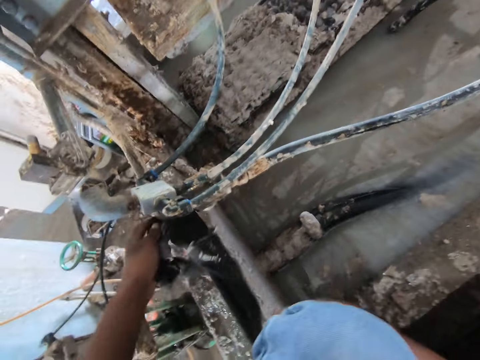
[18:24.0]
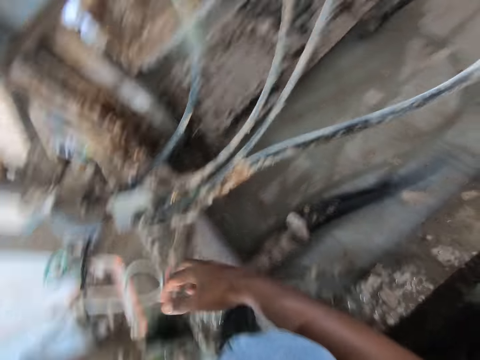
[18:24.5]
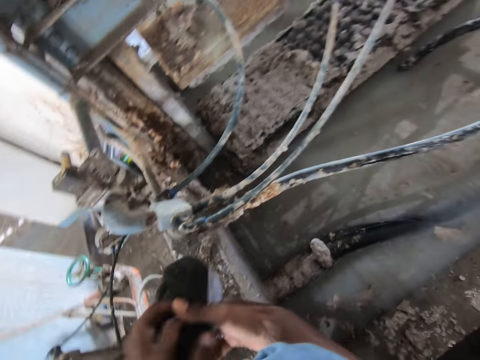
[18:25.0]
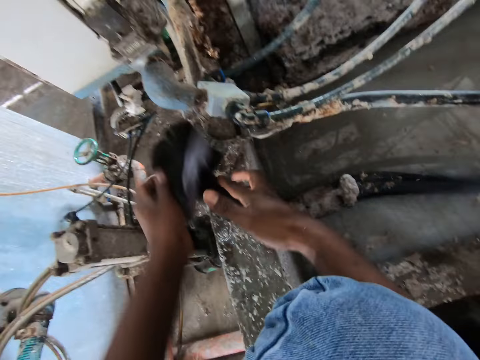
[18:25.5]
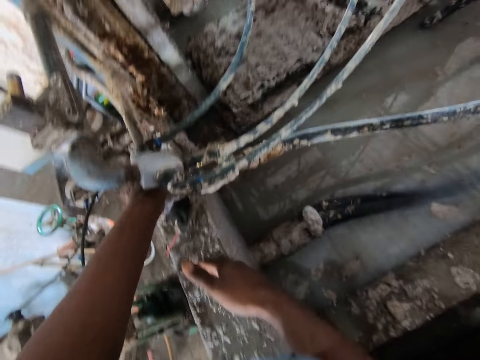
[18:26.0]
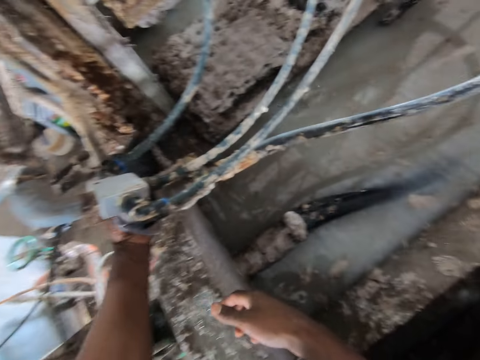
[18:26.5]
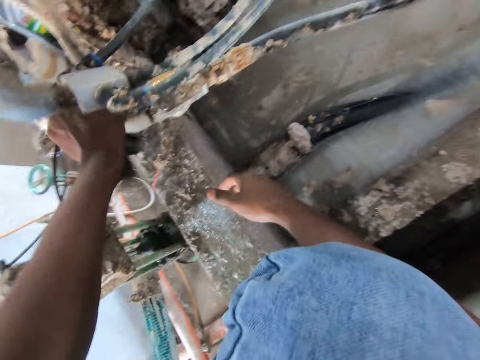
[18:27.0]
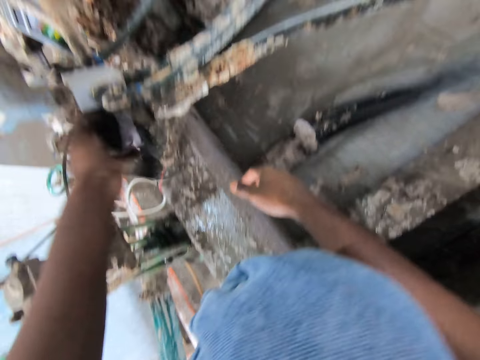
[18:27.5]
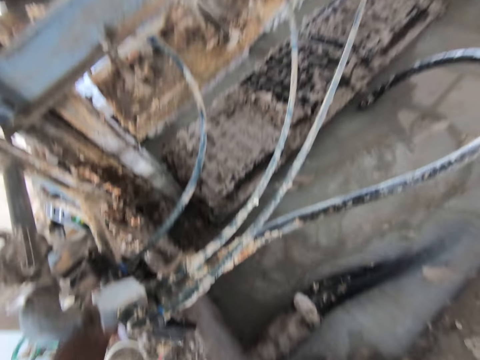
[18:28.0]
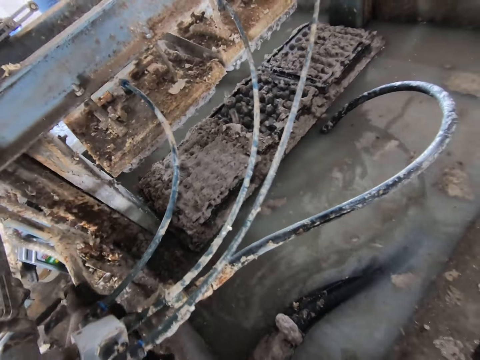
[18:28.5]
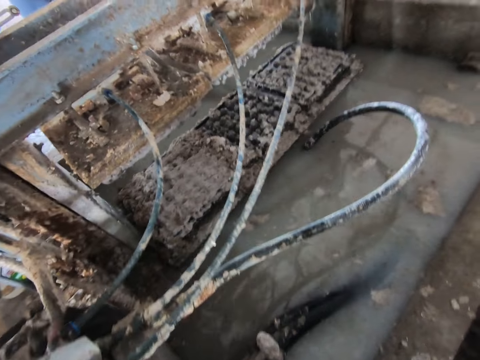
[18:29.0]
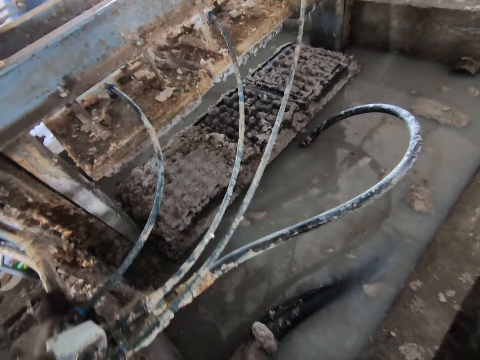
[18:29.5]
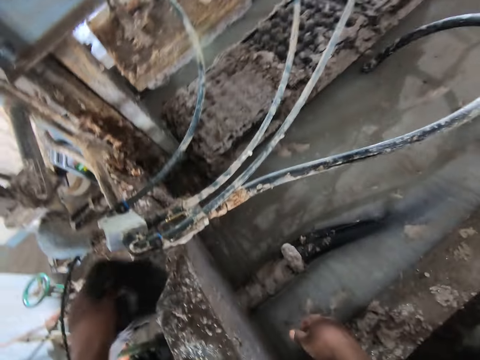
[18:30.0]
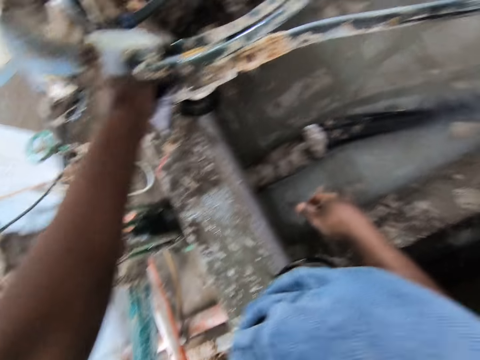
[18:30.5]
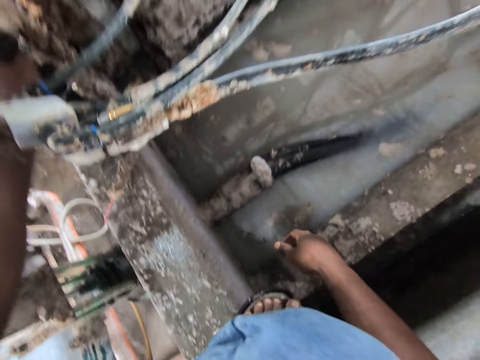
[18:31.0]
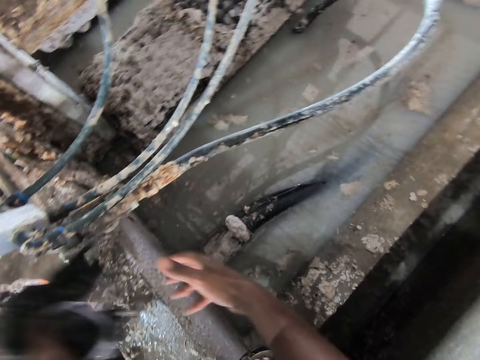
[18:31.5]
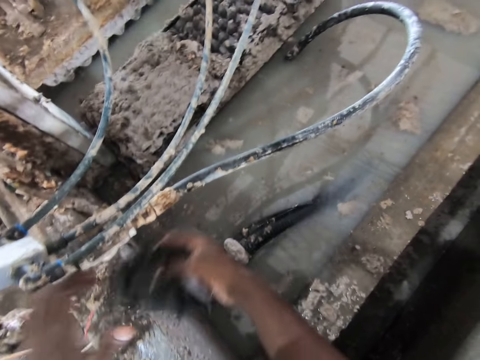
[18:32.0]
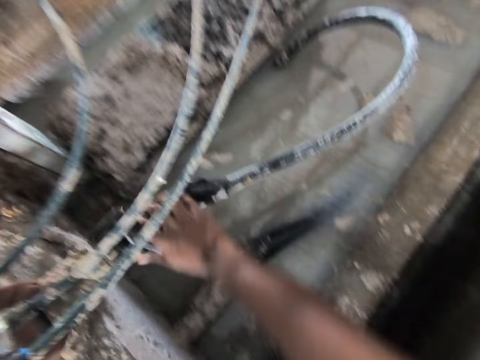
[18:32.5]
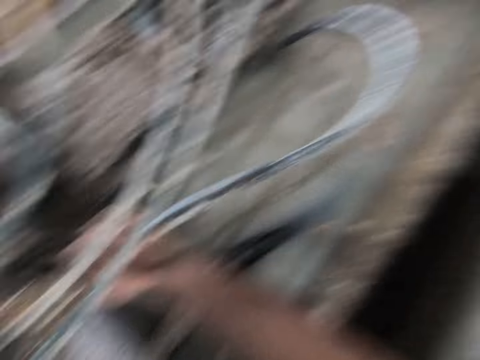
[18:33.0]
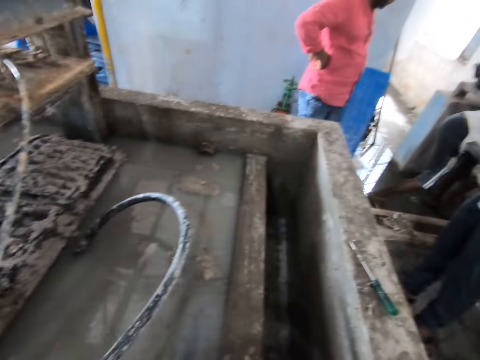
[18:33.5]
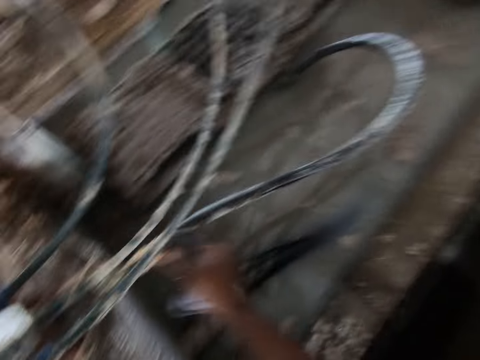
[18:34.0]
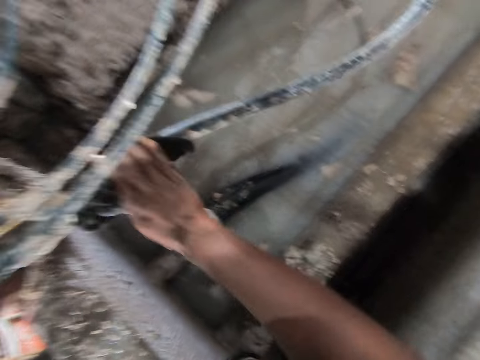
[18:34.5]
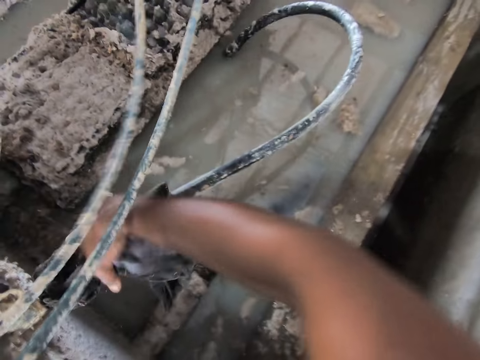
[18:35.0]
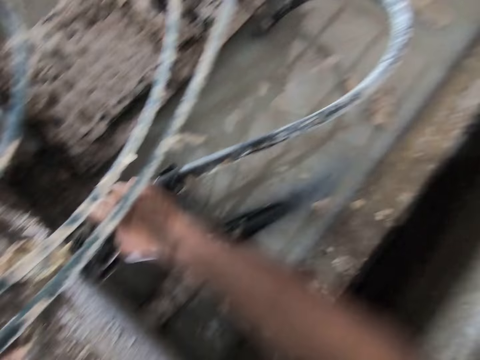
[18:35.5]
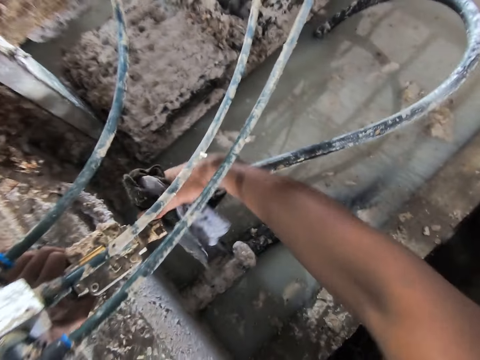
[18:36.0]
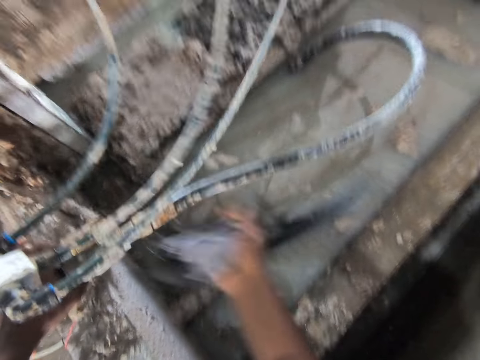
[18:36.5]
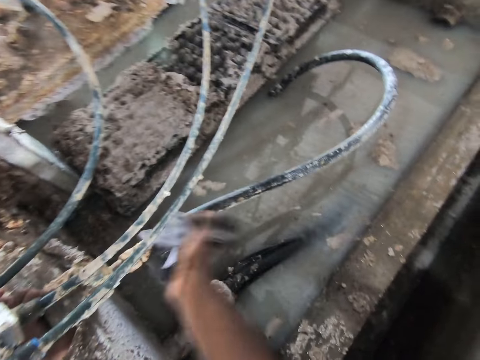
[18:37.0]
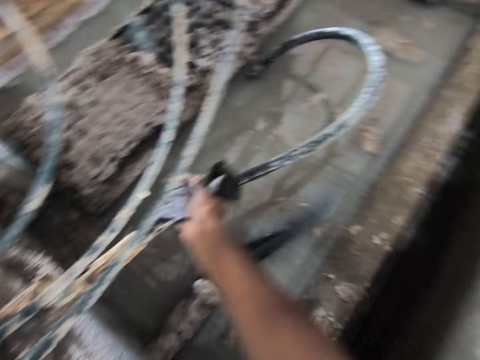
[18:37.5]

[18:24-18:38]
The camera wearer wipes the pipes with the cloth. They look around the room. They wipe the pipes with the cloth.

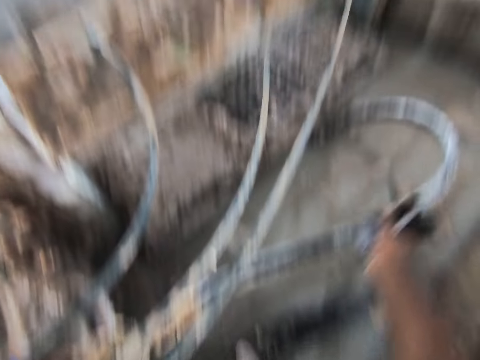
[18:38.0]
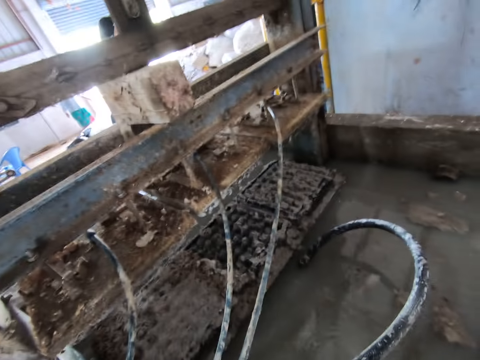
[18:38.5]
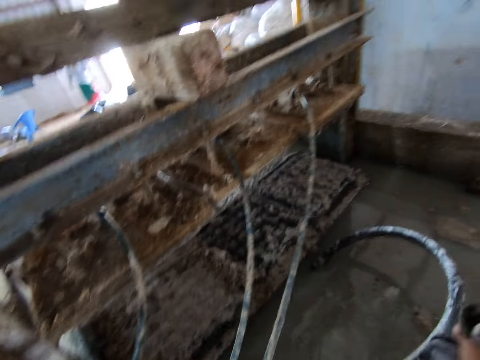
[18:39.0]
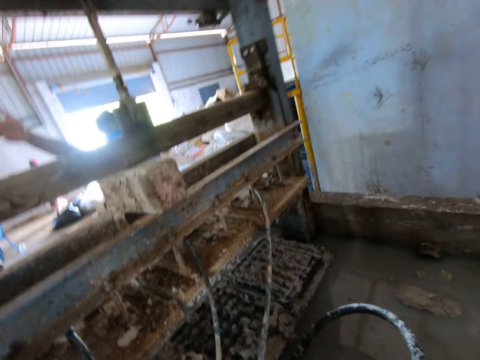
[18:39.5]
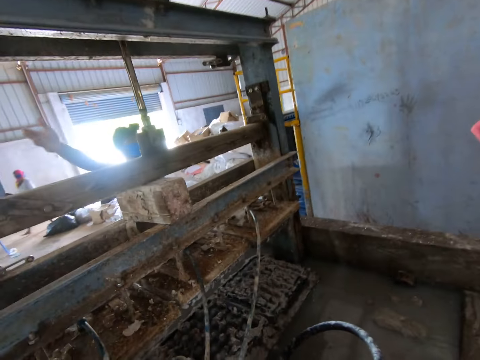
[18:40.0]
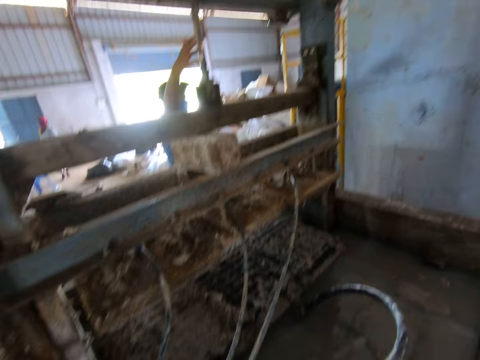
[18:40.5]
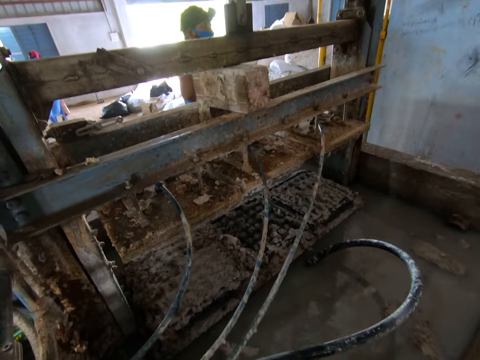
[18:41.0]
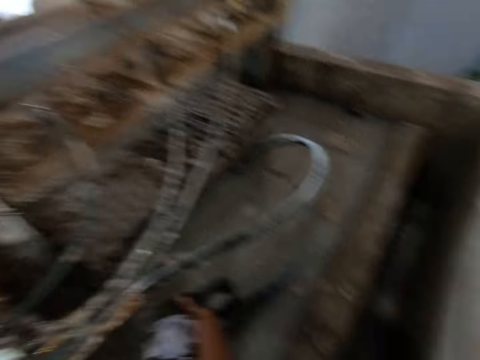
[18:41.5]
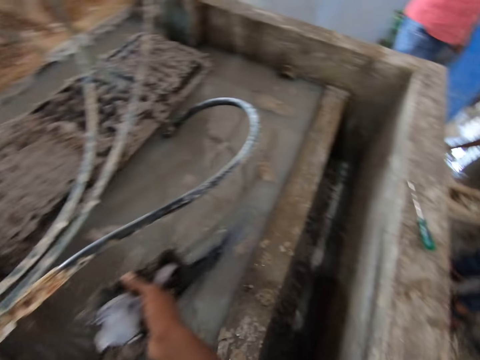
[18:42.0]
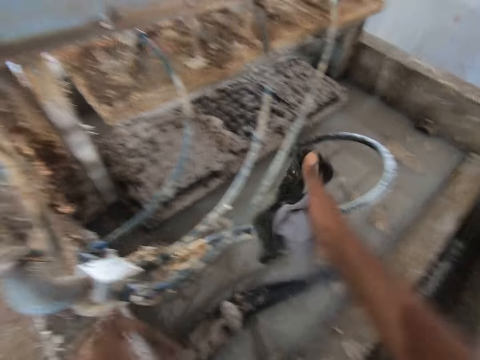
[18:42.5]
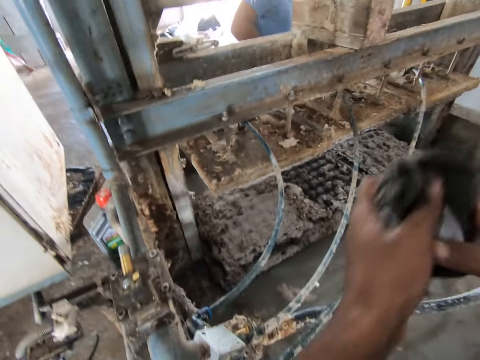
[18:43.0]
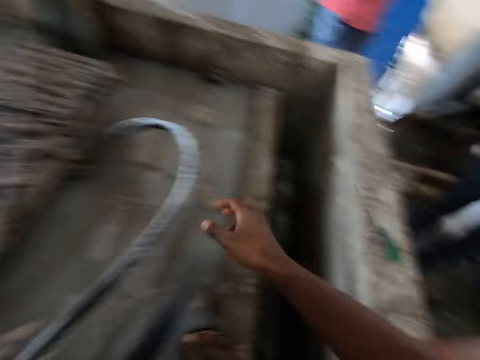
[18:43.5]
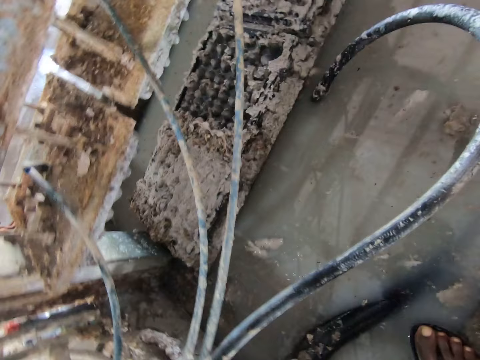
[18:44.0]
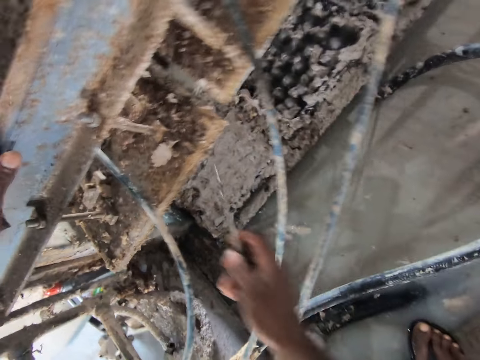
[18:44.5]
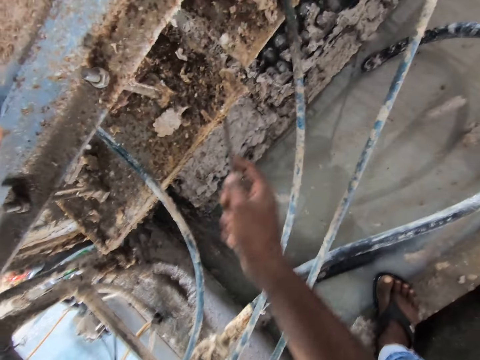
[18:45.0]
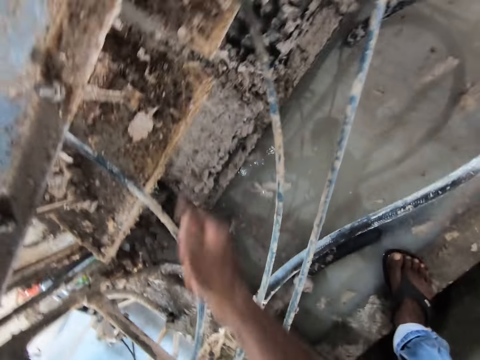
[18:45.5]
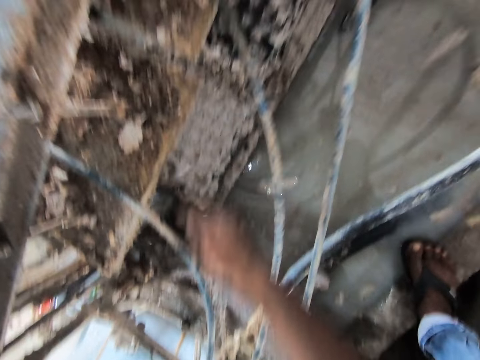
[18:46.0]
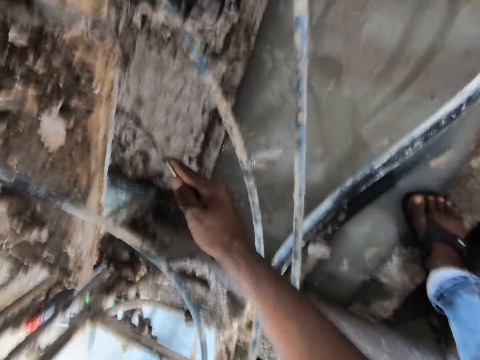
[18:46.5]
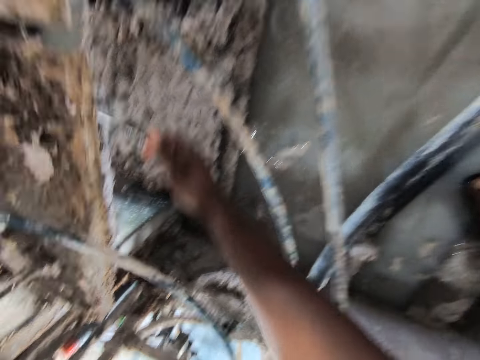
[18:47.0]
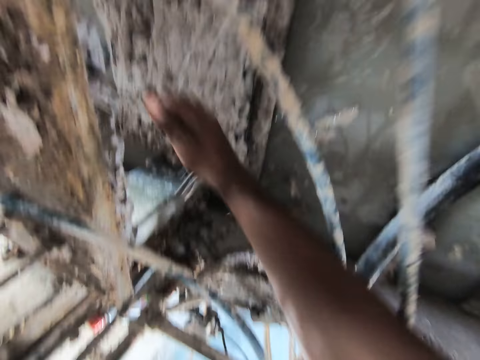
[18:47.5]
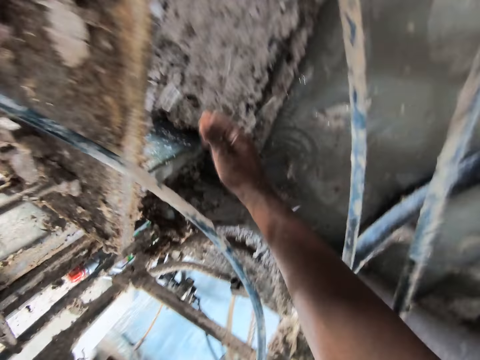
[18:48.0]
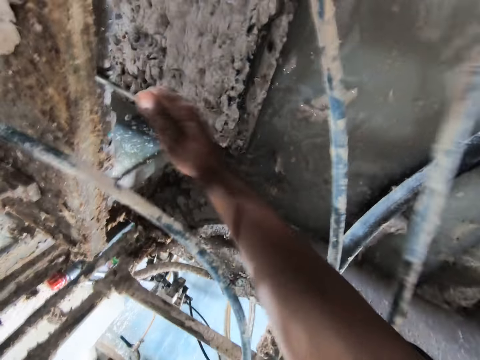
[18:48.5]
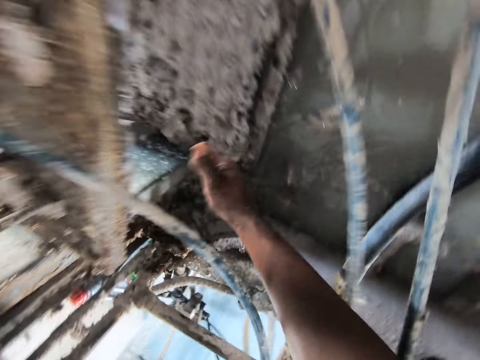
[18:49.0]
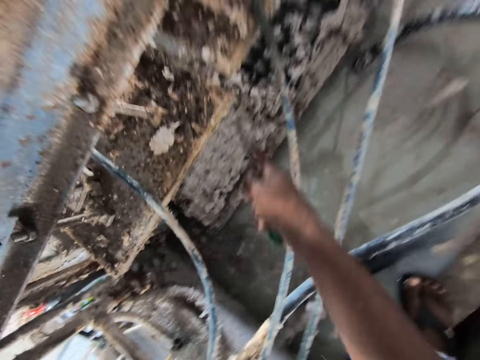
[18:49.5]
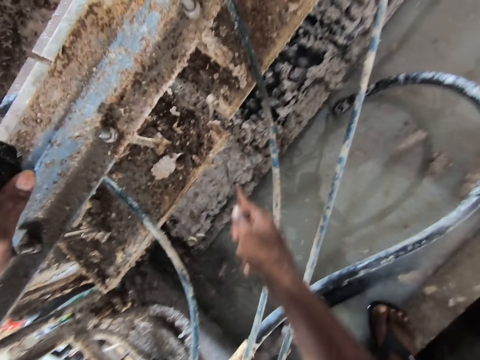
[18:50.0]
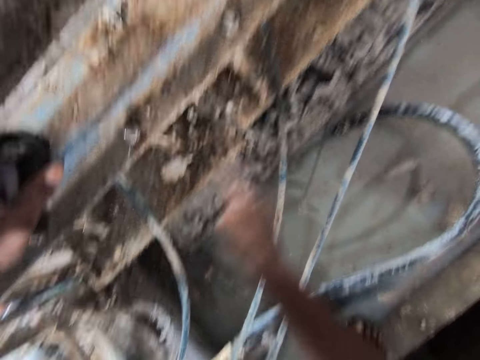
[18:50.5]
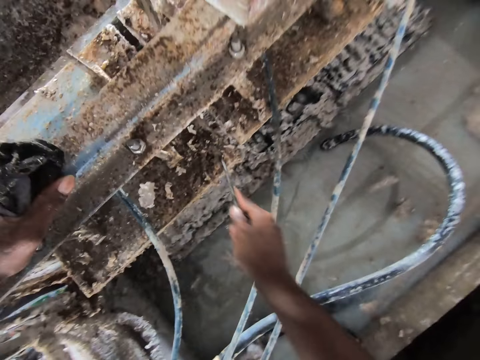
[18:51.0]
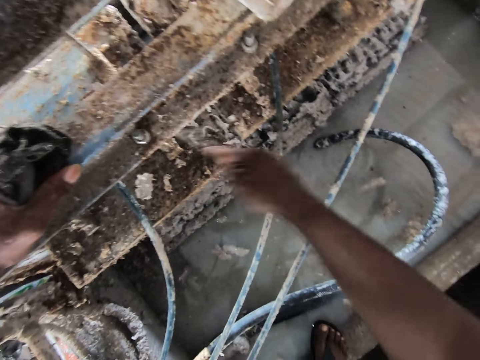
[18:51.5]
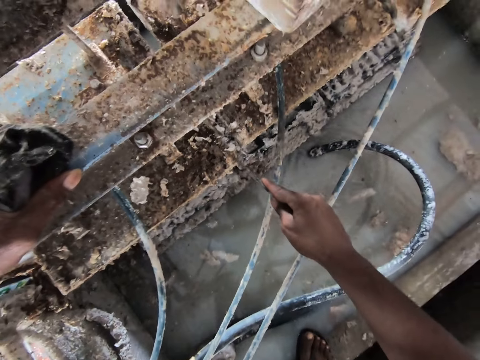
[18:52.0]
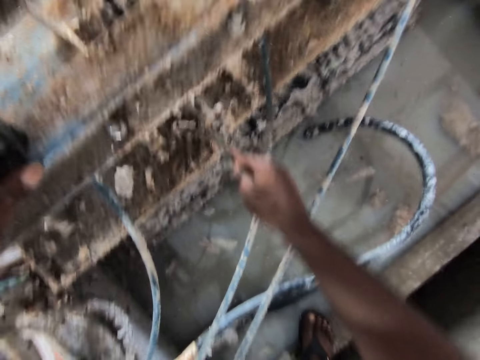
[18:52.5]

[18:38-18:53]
The camera wearer looks around the room. They pick up a metal rod. They scrub rust using the metal rod. They scrape the egg making machine.
